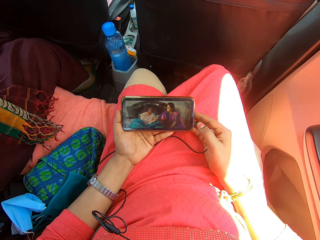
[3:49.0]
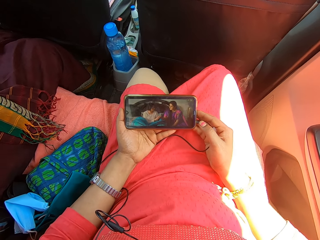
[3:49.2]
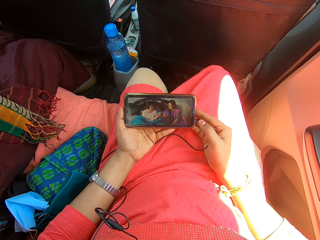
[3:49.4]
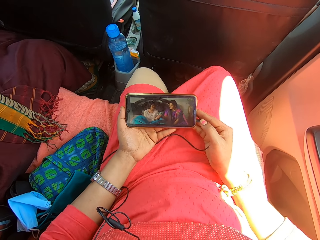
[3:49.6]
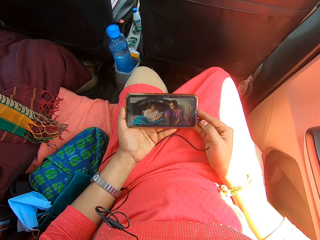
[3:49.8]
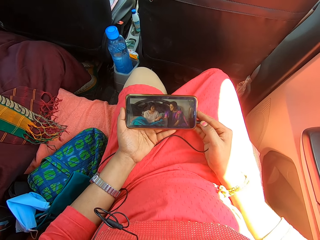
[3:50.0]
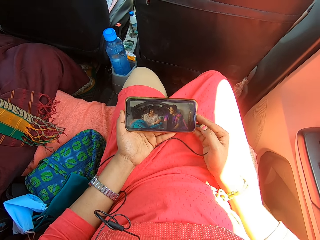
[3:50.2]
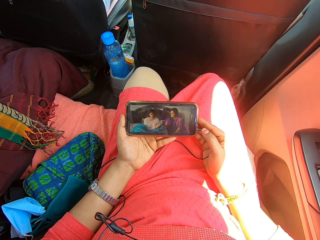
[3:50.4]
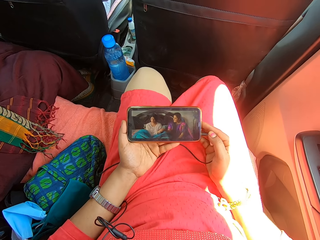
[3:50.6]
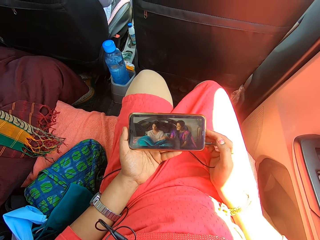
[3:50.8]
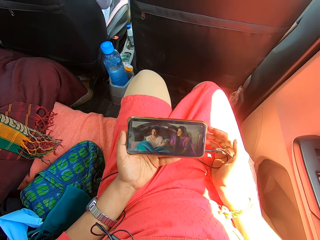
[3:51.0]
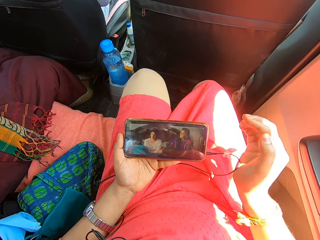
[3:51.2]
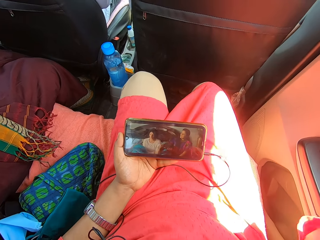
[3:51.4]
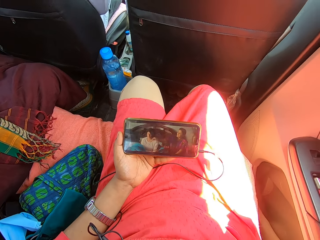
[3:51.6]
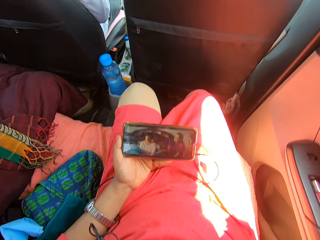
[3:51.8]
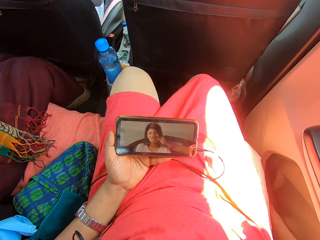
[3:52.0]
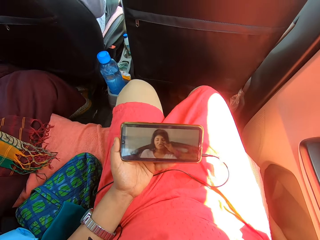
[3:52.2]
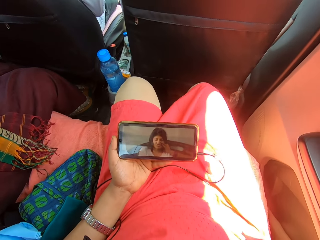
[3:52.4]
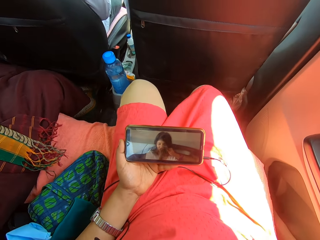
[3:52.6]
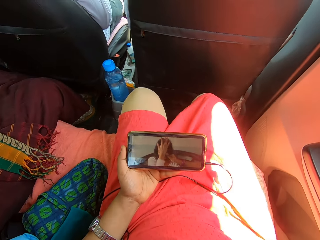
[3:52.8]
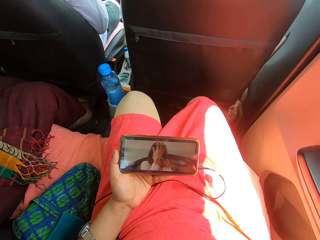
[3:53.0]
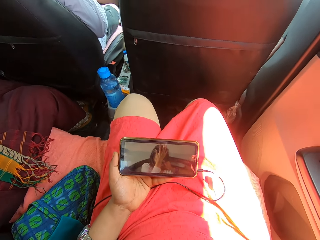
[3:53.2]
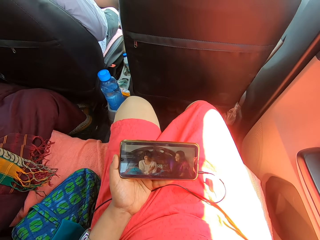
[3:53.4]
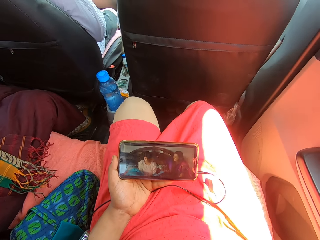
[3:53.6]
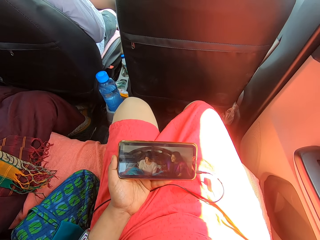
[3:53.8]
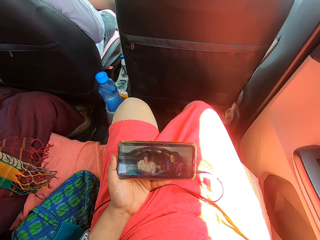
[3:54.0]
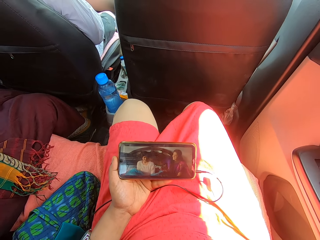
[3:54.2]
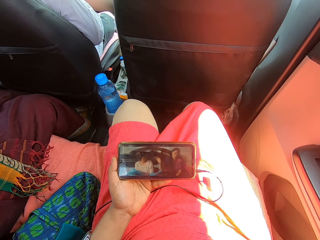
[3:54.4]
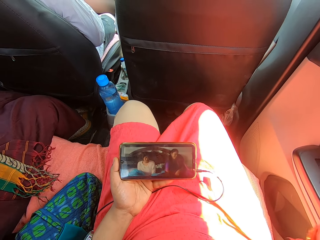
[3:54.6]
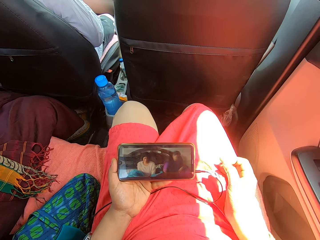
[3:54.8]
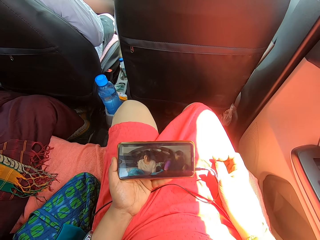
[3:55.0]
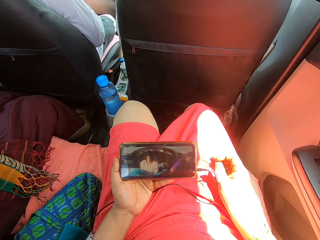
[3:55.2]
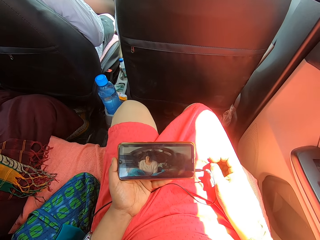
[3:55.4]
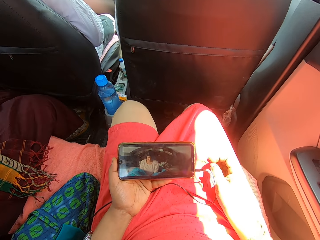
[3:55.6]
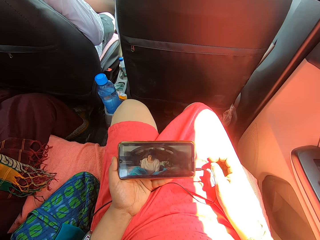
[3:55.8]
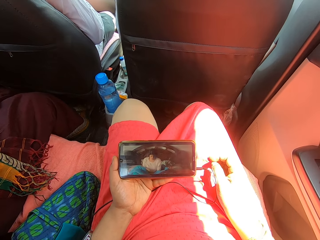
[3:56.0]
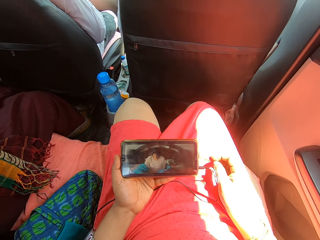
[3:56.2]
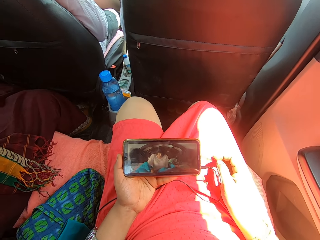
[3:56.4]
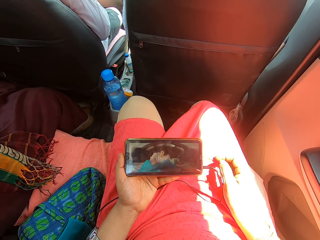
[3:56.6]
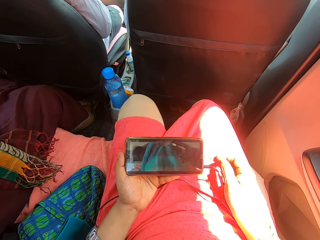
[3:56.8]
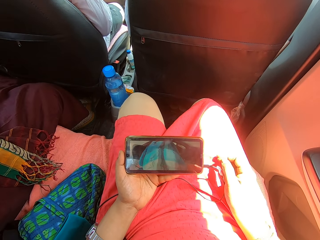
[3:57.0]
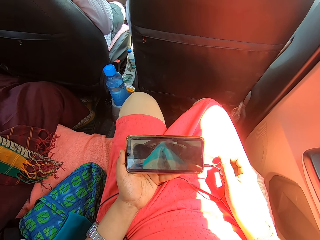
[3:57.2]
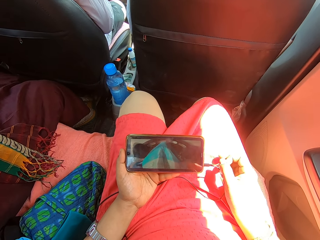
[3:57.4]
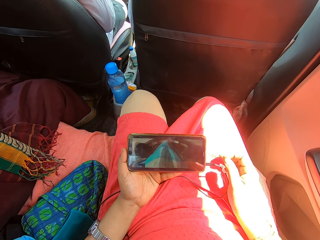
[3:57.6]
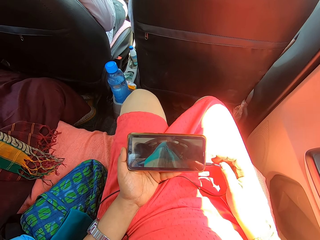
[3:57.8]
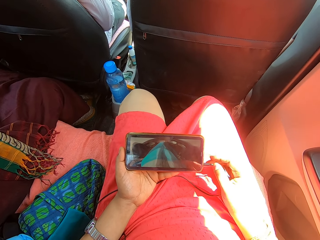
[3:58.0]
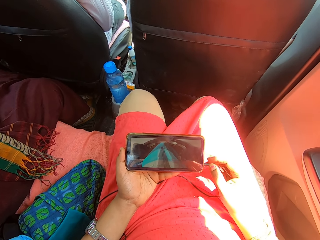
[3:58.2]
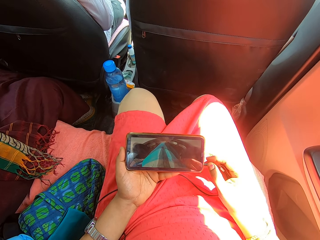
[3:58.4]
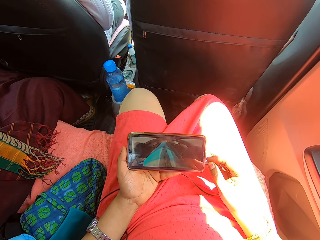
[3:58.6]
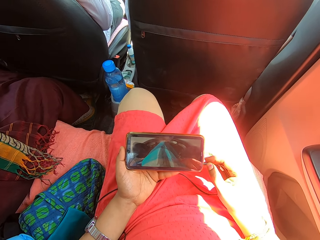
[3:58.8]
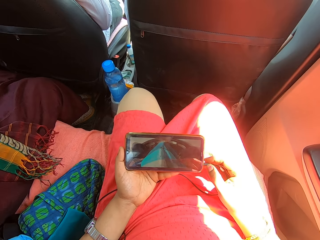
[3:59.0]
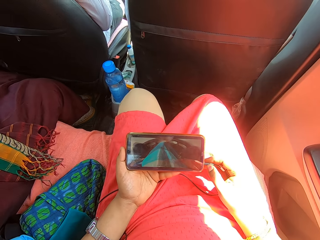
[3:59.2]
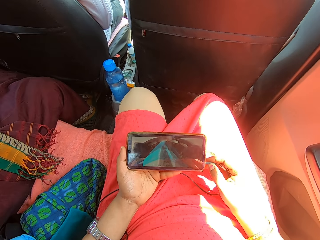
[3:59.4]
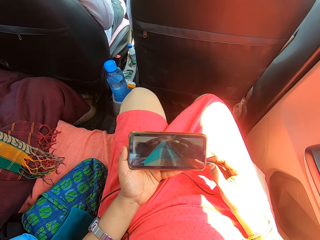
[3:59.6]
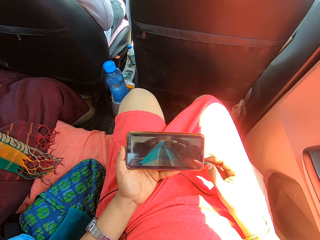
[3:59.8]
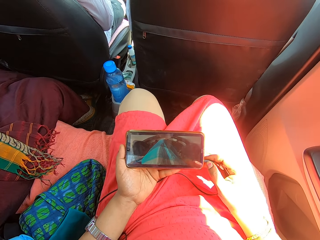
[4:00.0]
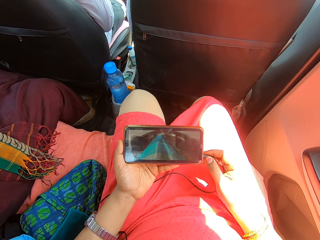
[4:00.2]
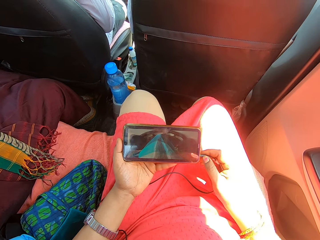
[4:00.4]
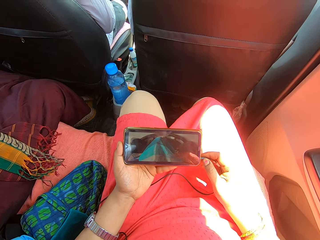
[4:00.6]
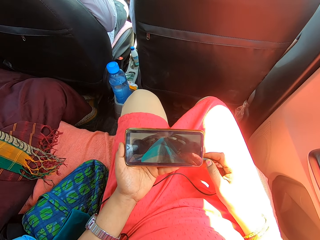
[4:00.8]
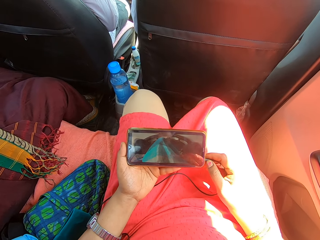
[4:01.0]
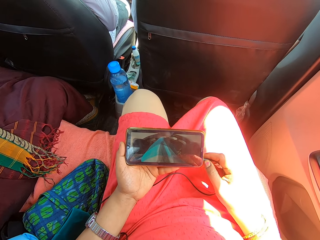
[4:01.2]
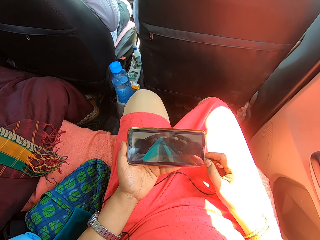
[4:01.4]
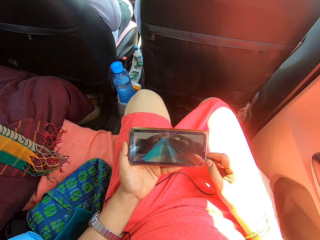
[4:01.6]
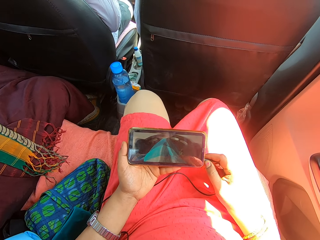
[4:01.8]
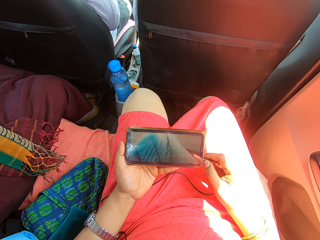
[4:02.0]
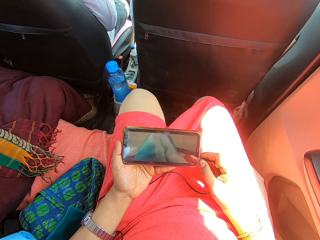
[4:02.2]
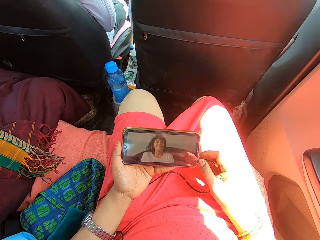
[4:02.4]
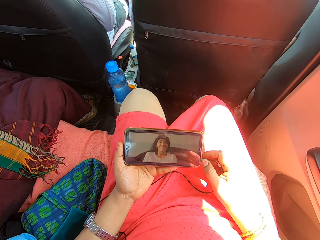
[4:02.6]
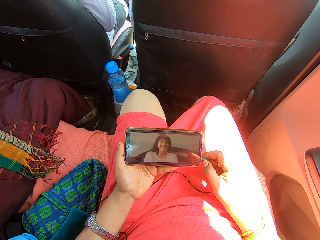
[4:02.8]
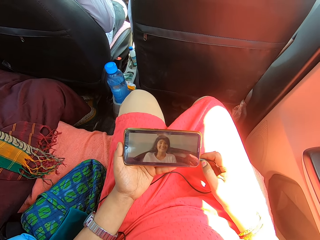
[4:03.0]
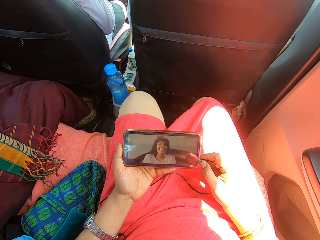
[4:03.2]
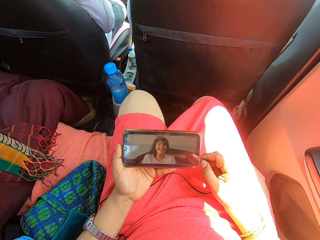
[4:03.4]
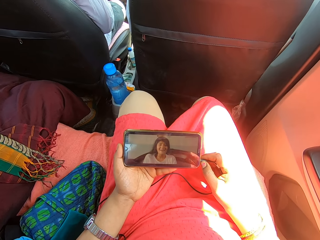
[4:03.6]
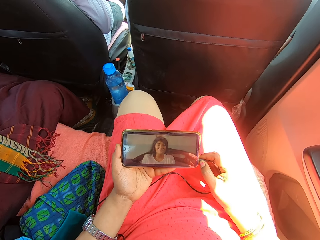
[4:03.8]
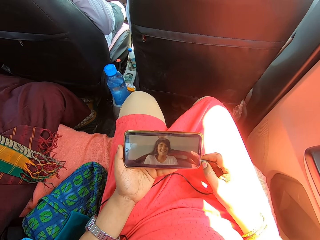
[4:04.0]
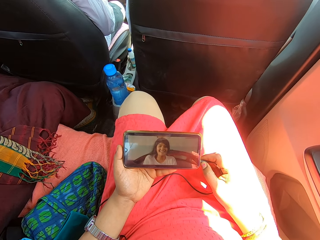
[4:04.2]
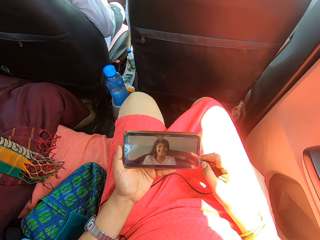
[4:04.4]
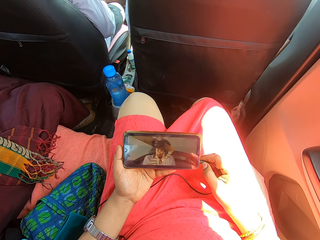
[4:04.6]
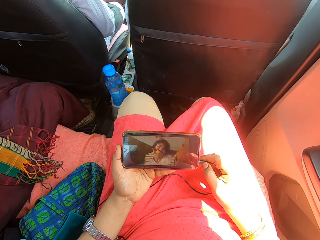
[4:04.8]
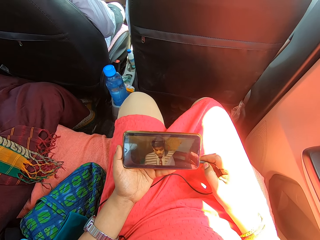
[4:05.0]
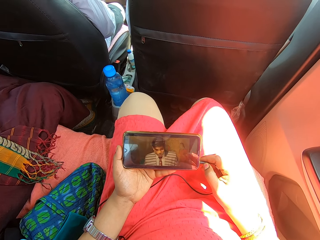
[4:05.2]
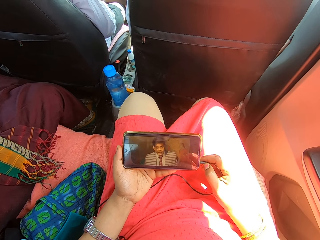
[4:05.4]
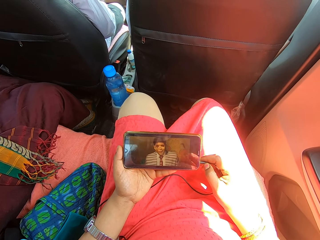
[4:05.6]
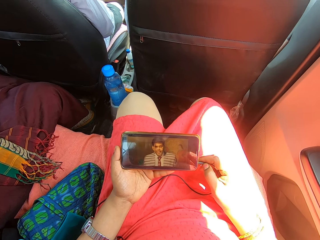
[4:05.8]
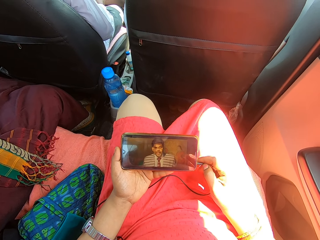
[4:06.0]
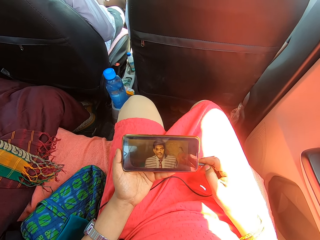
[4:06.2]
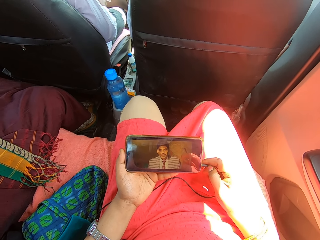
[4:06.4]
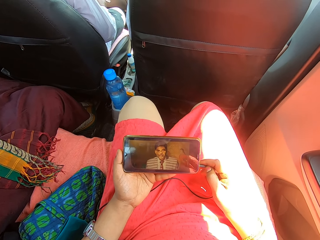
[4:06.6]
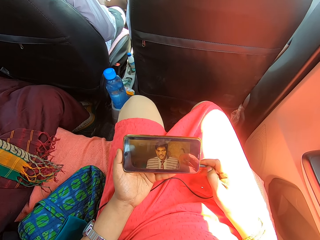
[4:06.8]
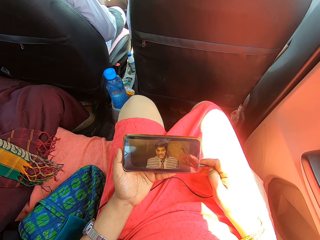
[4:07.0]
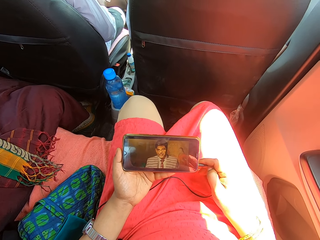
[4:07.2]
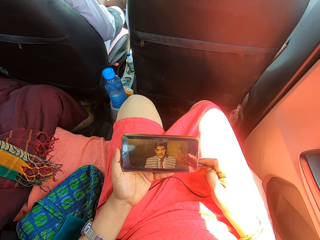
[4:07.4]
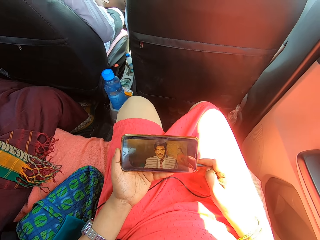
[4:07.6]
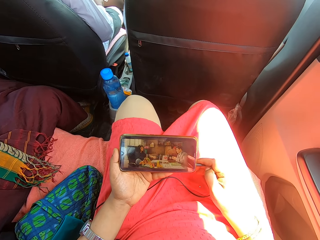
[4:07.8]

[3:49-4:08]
The camera wearer moves the knee and raises the hand. She moves her right hand. She looks at the mobile phone. She drops the hand down. She rubs her fingers. She holds the earphones. She holds the cable. She moves the phone. She looks at the mobile phone.

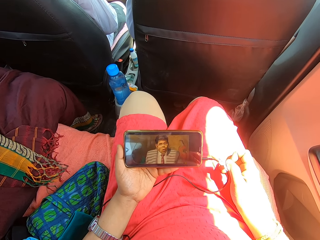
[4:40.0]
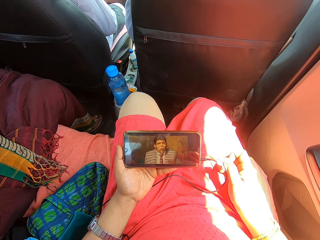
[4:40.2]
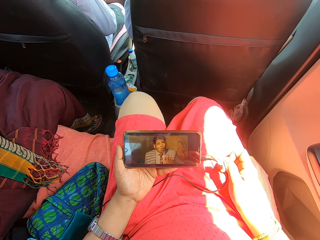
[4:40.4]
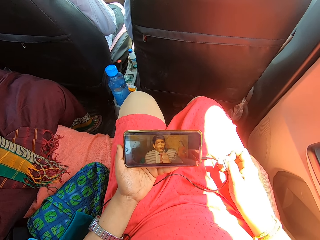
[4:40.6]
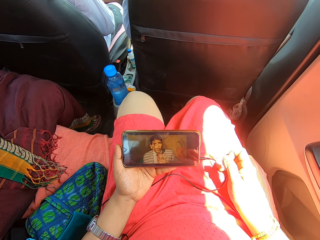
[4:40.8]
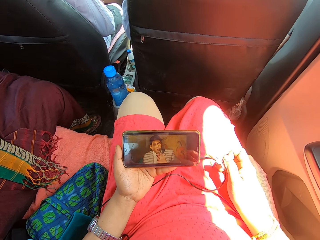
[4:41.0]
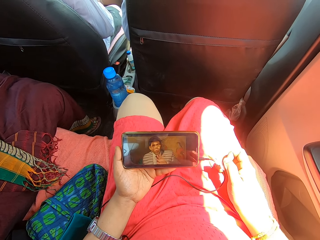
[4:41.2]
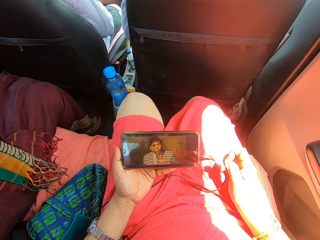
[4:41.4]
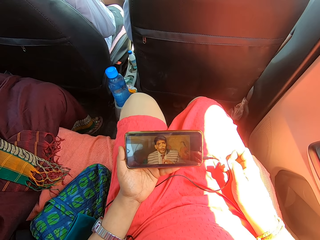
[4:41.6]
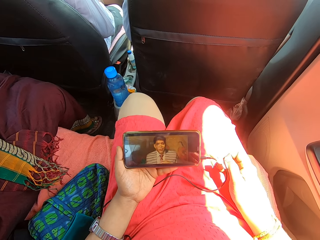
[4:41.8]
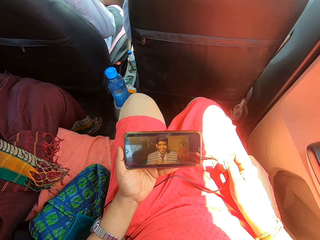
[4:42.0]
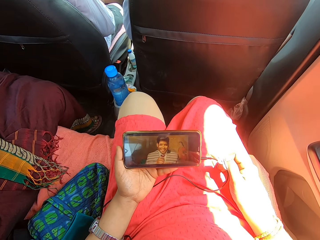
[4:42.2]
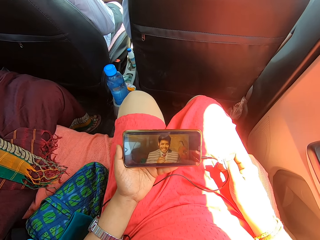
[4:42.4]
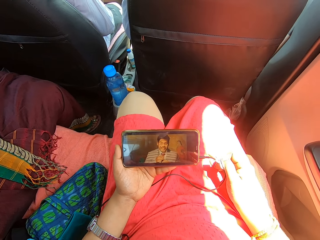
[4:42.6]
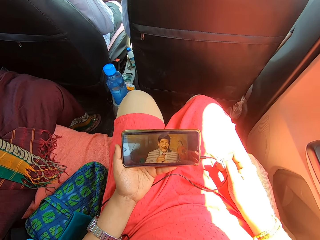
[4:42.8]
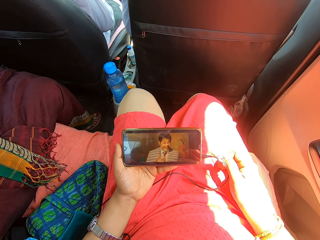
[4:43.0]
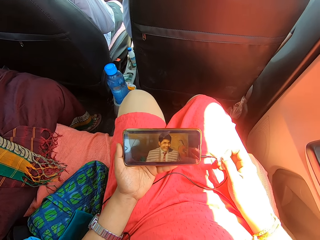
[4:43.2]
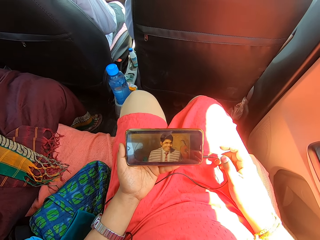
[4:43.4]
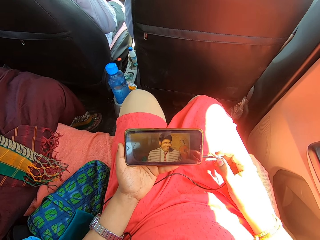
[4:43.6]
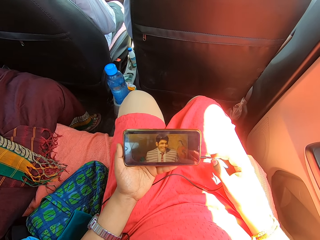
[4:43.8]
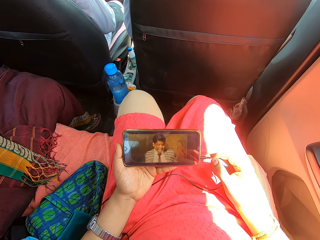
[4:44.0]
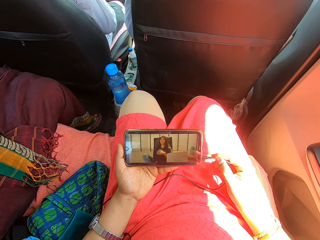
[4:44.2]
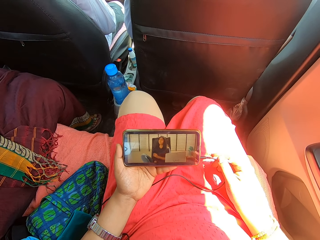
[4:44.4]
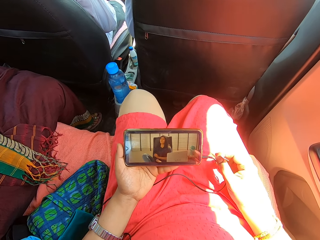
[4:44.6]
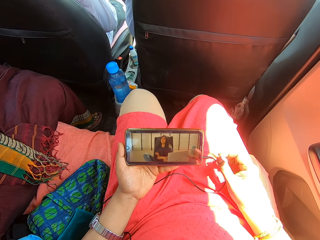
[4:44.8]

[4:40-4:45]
The camera wearer rubs her fingers. She holds the cable. She touches the earphones.
